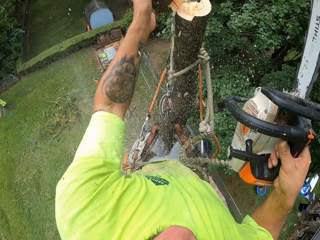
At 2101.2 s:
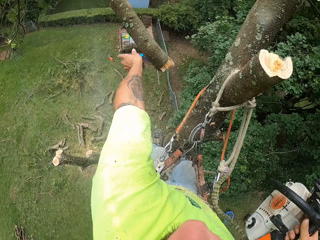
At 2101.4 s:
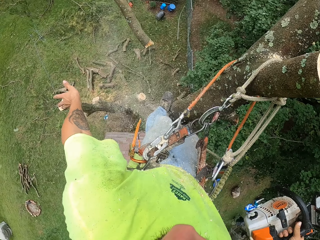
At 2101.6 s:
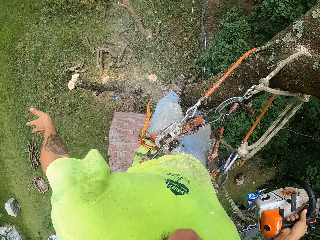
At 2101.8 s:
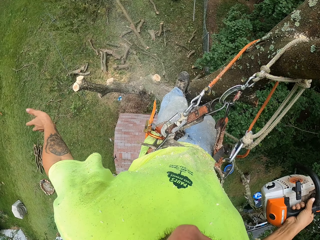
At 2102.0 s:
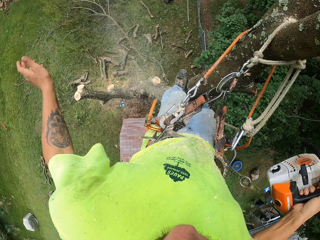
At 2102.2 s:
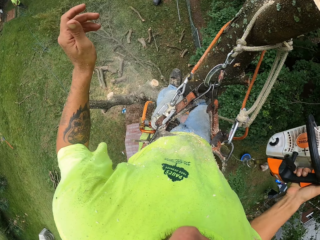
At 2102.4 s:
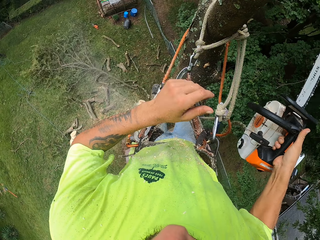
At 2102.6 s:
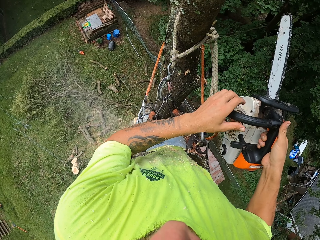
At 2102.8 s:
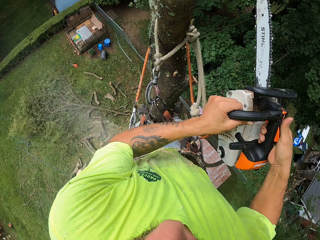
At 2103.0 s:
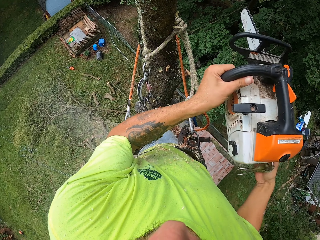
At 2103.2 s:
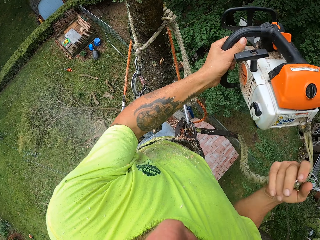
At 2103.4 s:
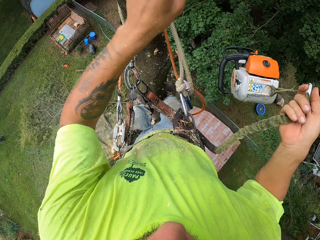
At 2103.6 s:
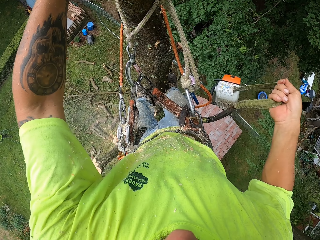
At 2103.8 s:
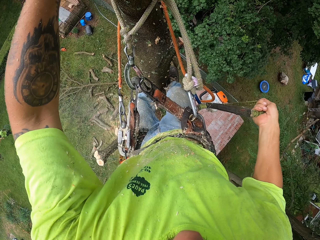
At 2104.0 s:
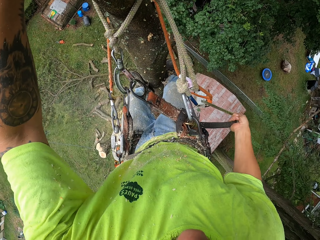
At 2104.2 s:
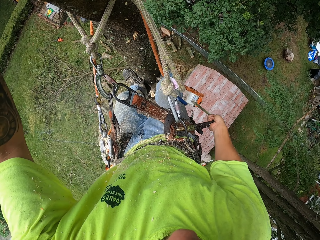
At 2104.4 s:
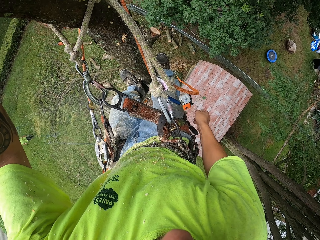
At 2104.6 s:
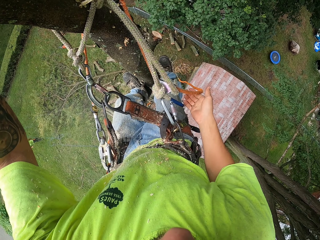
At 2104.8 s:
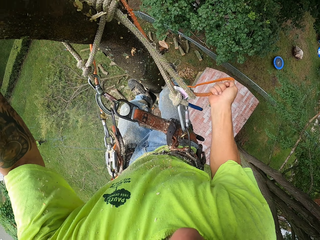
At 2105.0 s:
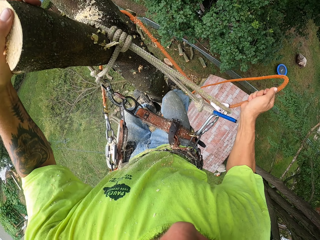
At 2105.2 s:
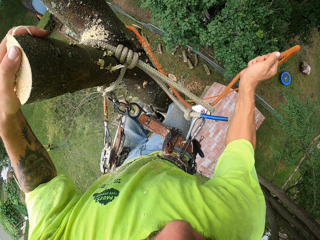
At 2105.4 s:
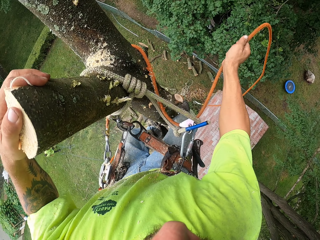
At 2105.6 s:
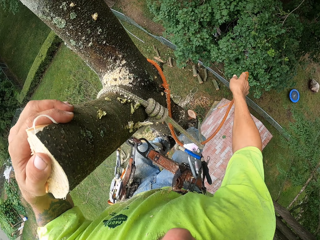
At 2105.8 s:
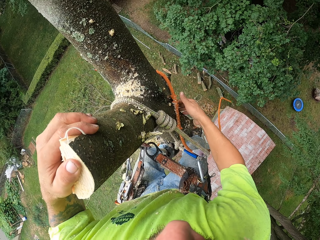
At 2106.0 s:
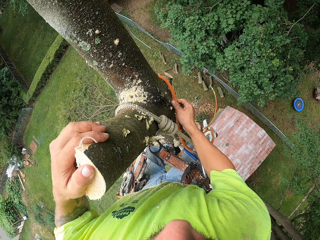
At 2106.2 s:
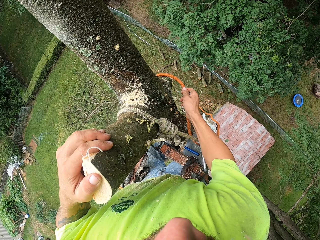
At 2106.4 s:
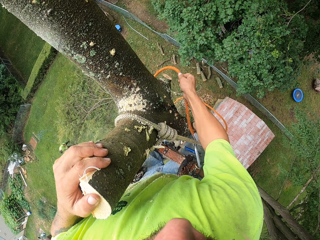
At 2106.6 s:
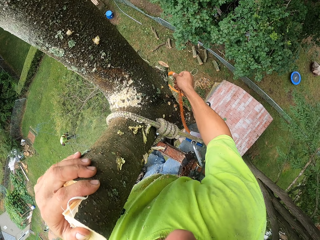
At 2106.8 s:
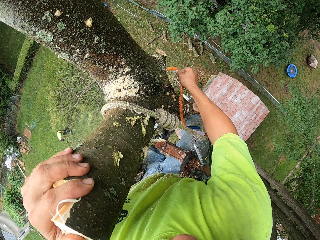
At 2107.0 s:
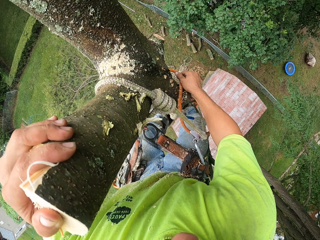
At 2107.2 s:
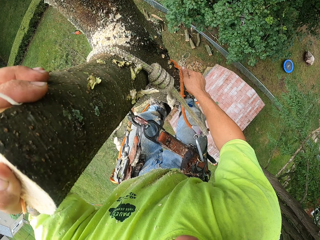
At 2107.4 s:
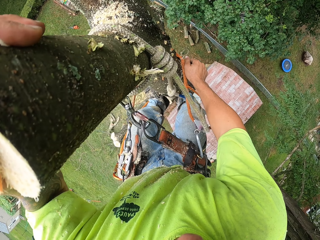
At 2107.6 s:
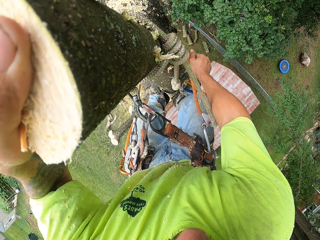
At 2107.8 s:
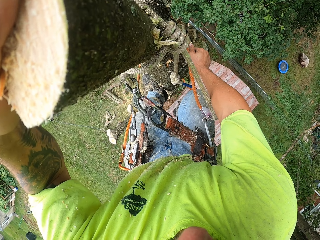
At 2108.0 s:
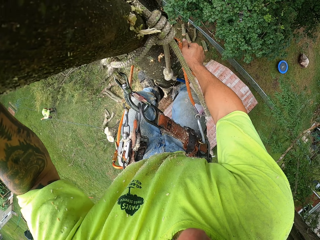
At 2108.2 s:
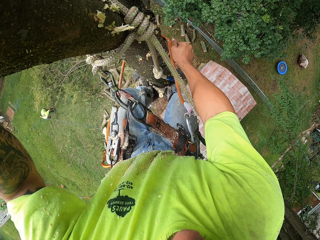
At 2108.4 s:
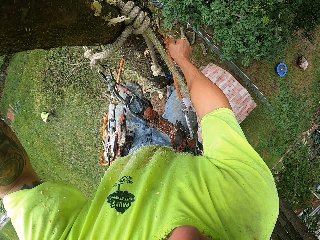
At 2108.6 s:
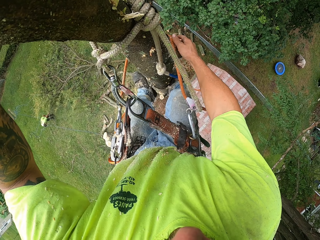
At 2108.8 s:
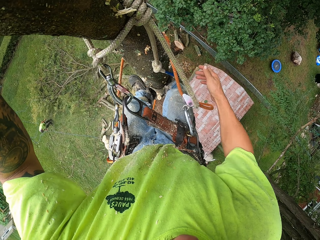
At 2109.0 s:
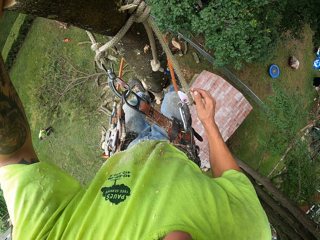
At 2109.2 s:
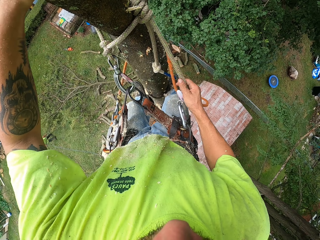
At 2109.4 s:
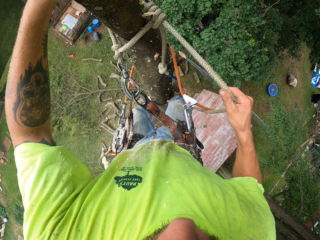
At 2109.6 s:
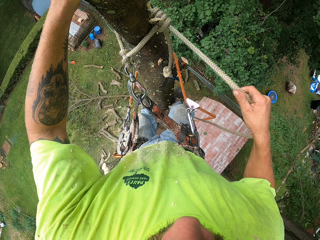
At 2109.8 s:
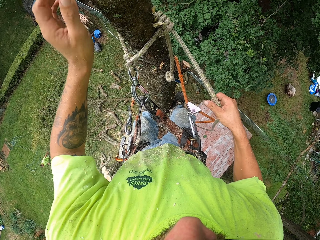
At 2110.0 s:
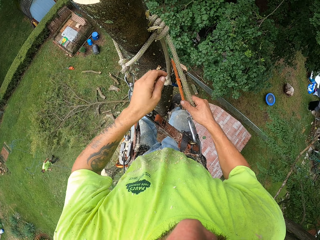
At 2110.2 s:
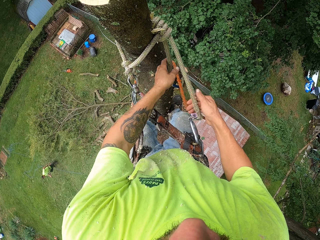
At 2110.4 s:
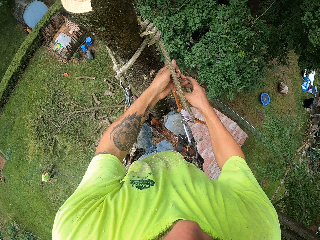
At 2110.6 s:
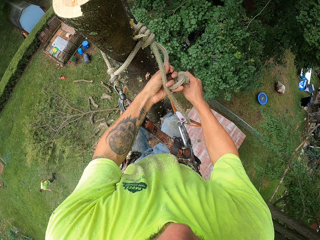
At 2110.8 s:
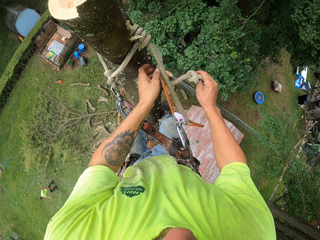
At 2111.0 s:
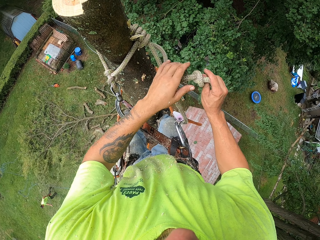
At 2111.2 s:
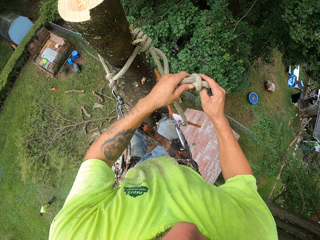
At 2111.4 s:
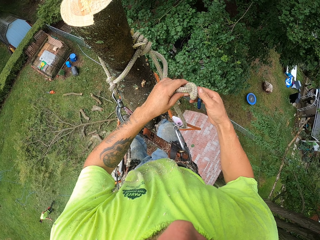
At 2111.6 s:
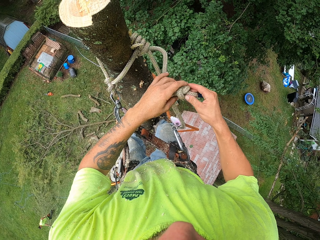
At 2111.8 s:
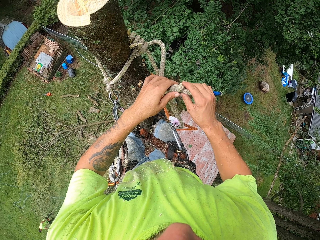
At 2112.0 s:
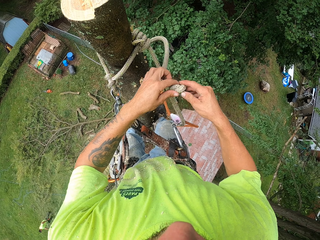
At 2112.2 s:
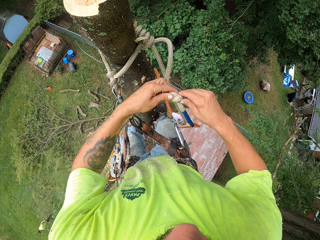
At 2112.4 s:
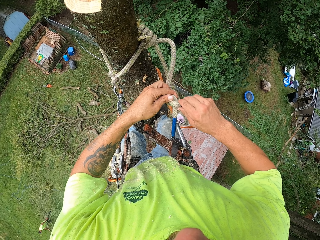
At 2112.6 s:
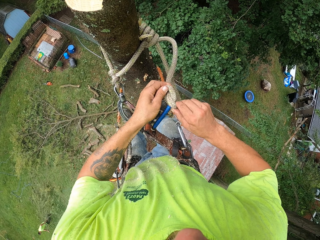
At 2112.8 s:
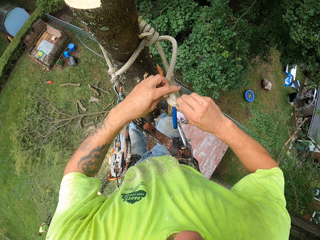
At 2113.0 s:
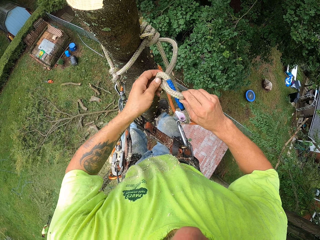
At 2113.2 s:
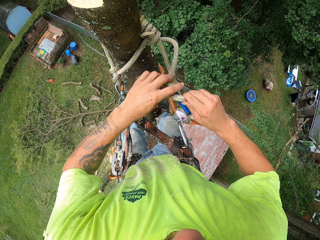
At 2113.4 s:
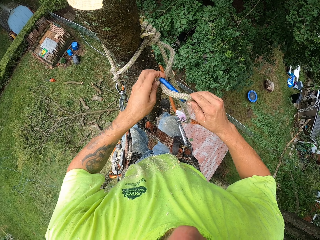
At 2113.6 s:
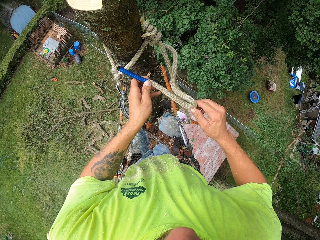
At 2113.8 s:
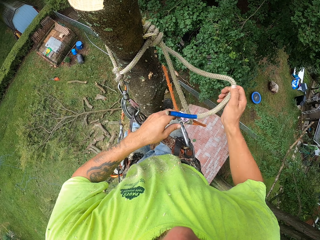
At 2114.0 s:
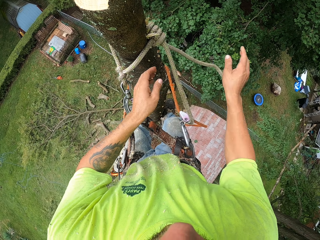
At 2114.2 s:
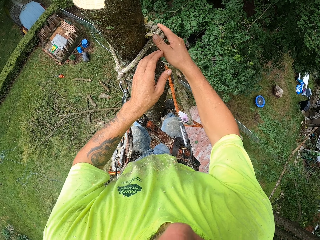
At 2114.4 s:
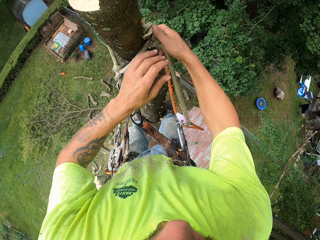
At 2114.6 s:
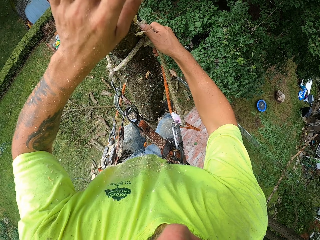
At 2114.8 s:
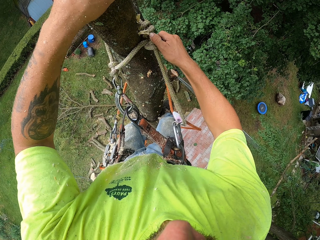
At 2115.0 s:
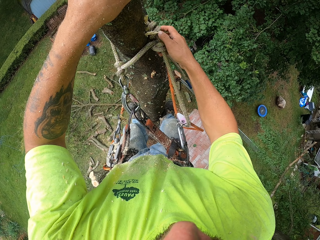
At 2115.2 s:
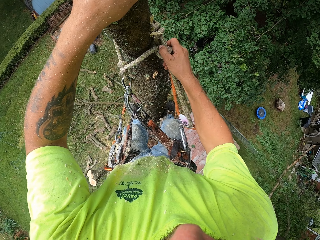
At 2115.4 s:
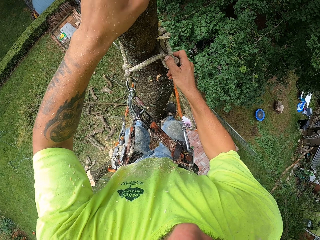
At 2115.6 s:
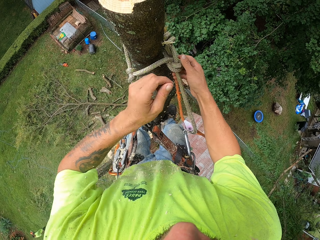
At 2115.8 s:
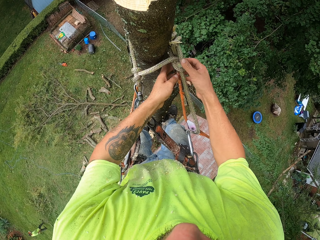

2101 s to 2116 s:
The camera wearer touches the branch with his left hand. He pushes the tree branch down. He holds the rope with his right hand. He lowers the chainsaw down. He lets go of the rope in his right hand. He adjusts the rope with his right hand. He pulls the rope. He climbs down from the tree. He adjusts the rope with his right hand. He unties the rope with his hands.

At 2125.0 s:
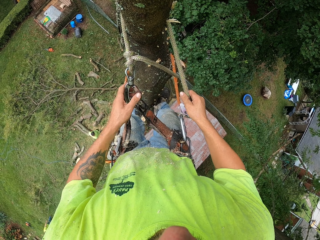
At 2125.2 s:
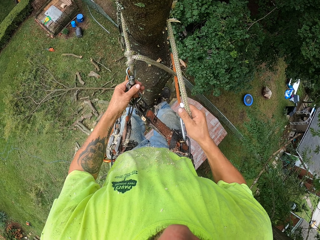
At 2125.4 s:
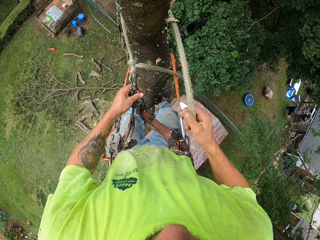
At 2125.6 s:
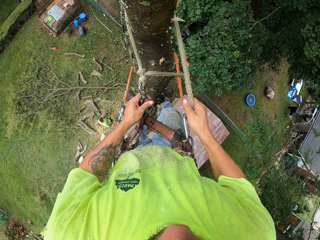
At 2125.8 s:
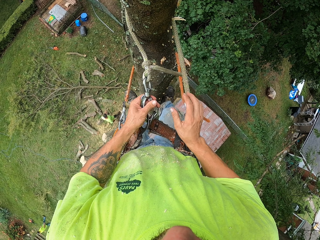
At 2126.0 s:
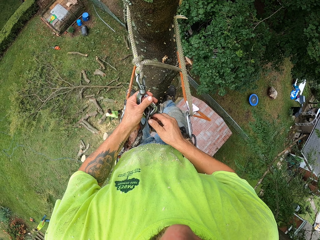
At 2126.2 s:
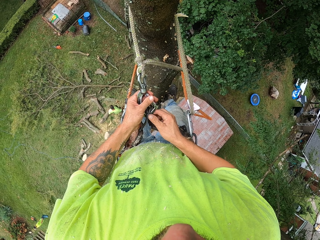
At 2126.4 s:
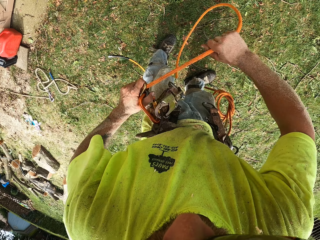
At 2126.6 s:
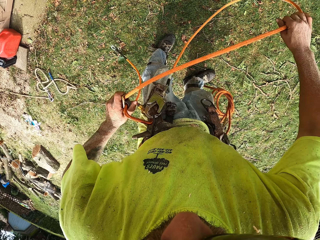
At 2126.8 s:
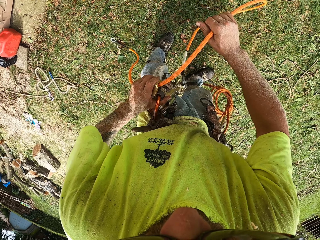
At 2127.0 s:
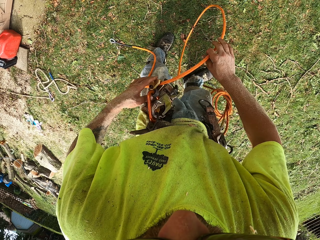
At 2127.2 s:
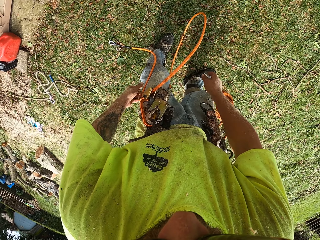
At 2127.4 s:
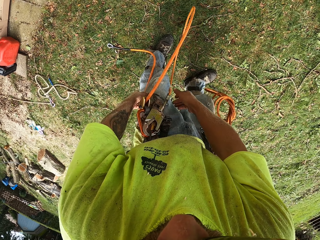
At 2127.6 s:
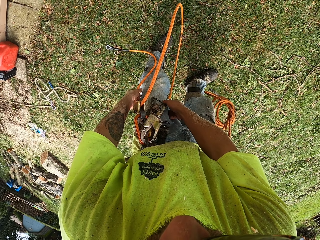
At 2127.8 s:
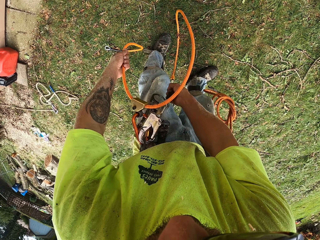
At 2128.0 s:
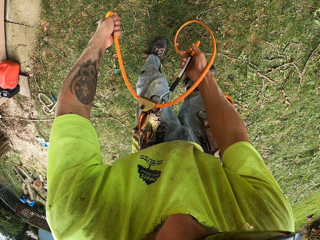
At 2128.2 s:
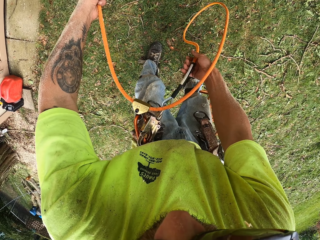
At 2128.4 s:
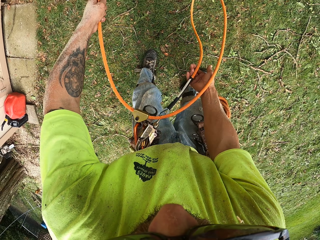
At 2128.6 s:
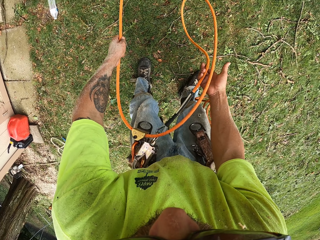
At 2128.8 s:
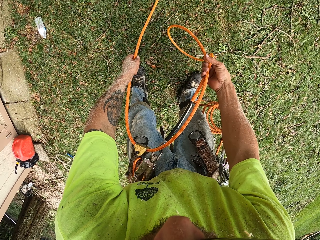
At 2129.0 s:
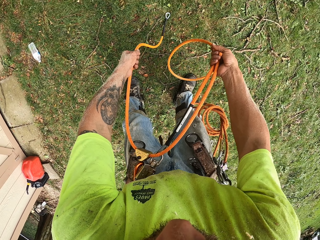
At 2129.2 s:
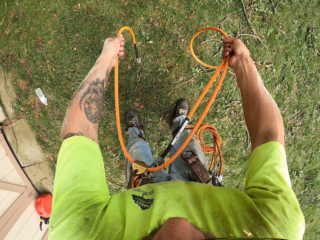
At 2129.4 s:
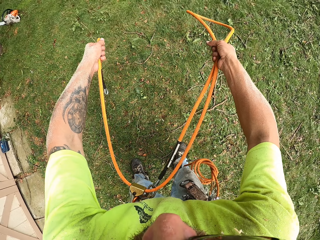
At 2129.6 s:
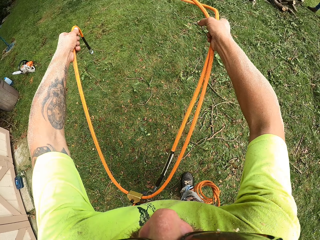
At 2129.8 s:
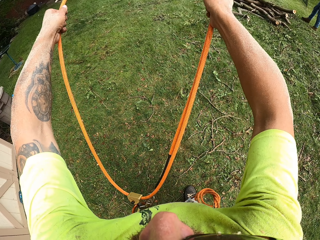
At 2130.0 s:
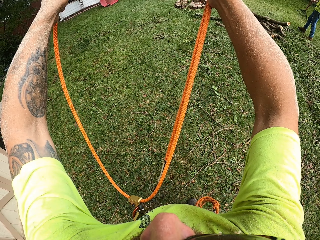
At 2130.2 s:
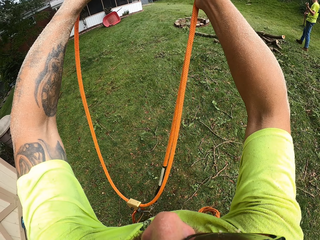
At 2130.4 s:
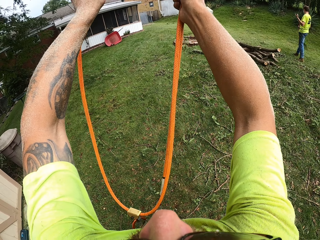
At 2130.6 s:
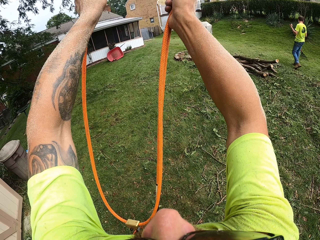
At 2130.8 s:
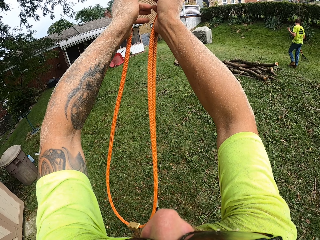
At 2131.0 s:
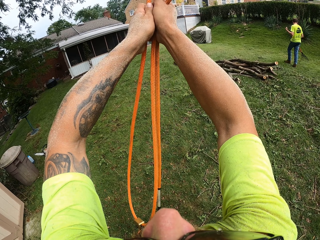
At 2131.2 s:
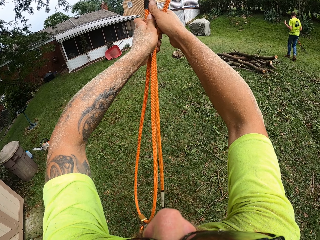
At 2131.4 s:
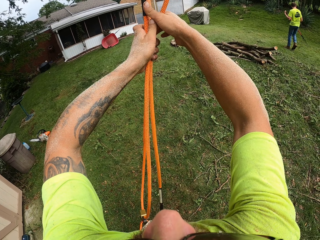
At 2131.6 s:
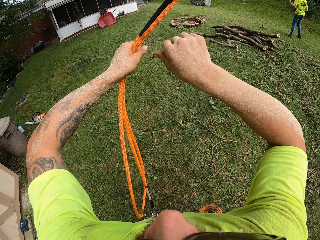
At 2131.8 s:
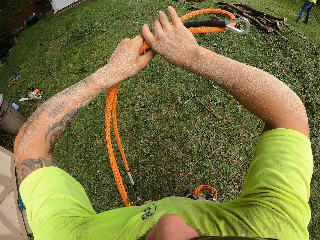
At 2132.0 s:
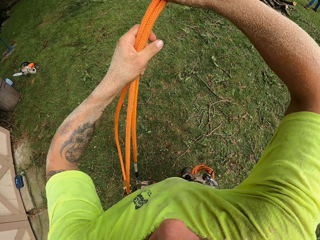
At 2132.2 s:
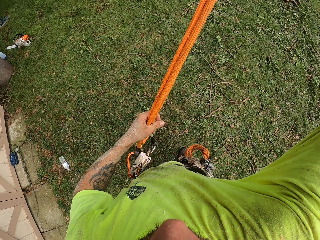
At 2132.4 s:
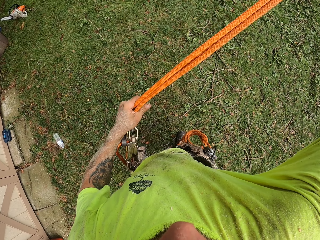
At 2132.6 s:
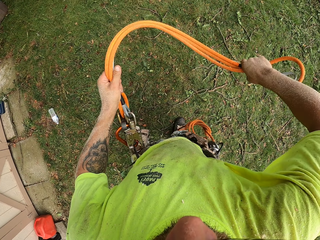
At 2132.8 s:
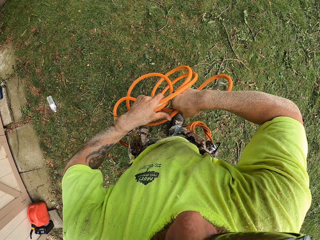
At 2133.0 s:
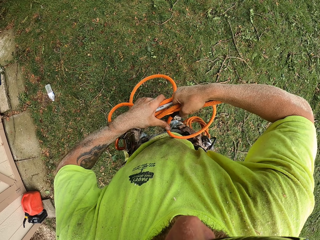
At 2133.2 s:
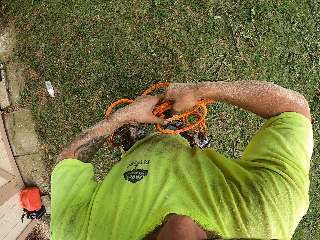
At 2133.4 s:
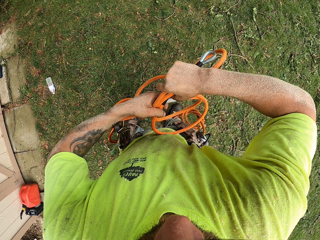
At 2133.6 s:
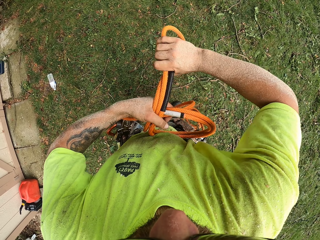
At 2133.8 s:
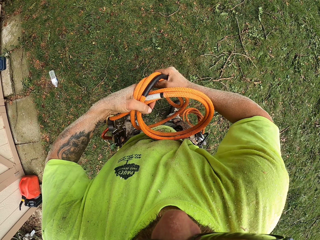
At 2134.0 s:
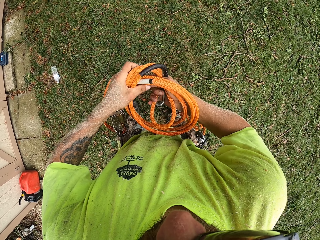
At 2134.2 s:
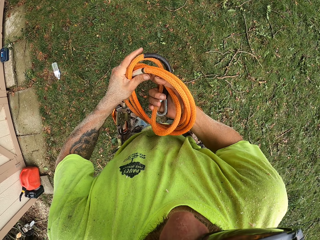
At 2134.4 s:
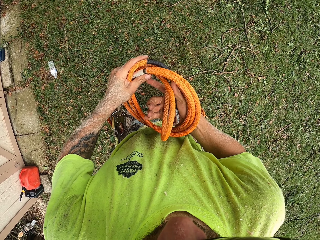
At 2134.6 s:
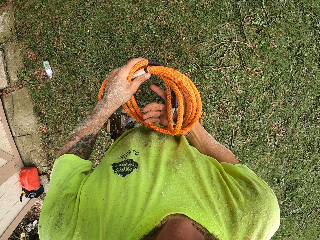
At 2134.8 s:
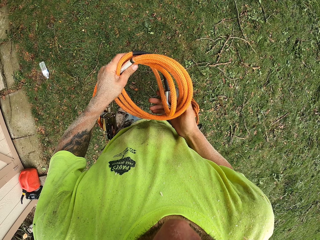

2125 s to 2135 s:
The camera wearer adjusts the rope on his waist with his hands. He ties the rope with his hands.
